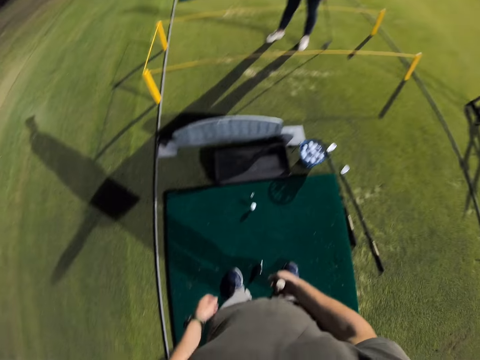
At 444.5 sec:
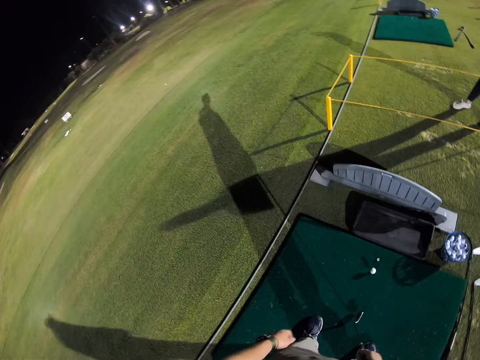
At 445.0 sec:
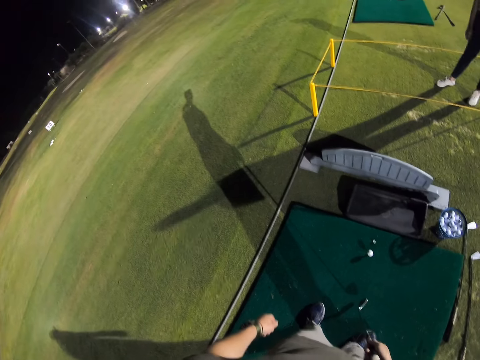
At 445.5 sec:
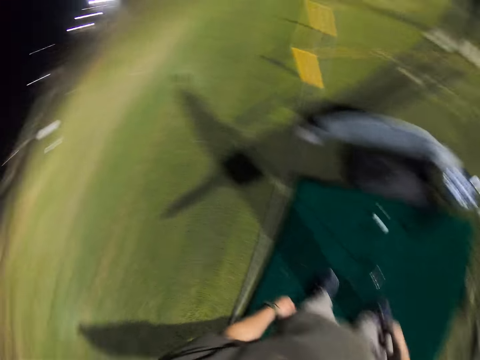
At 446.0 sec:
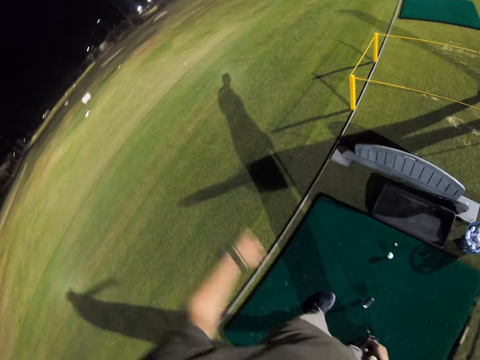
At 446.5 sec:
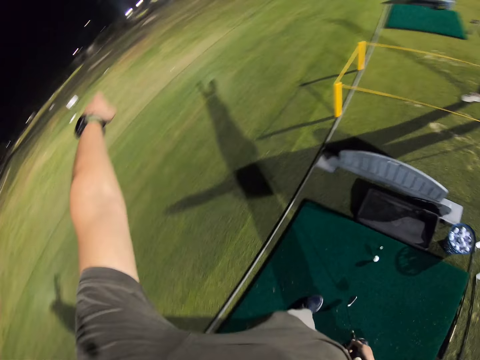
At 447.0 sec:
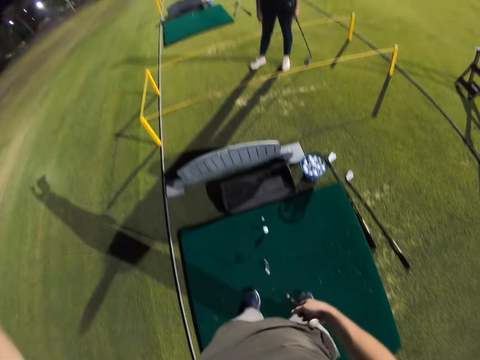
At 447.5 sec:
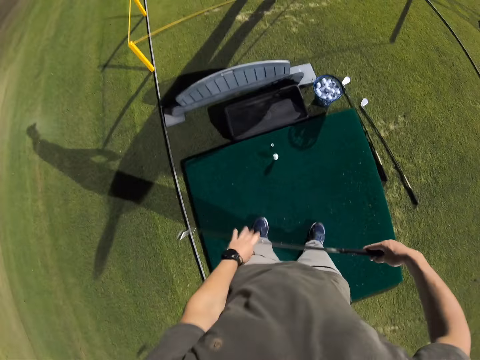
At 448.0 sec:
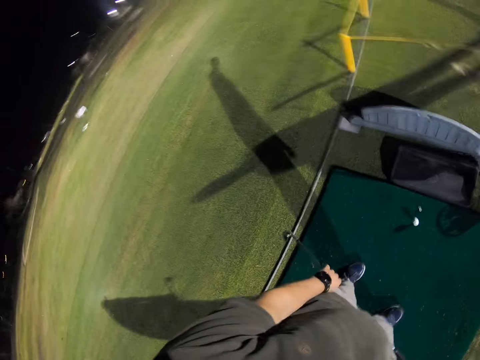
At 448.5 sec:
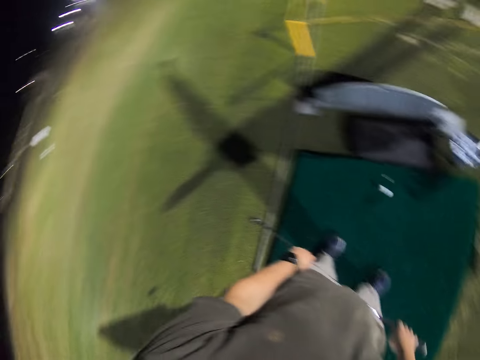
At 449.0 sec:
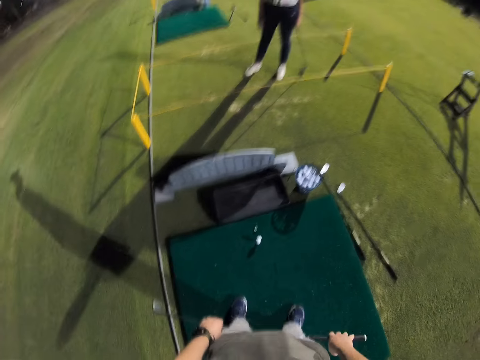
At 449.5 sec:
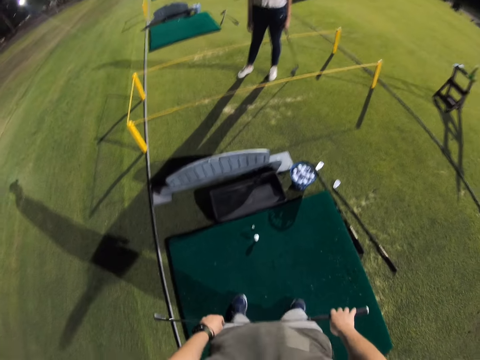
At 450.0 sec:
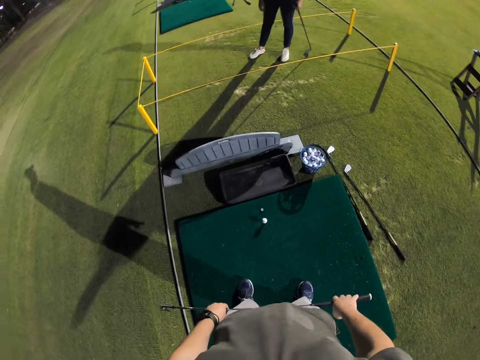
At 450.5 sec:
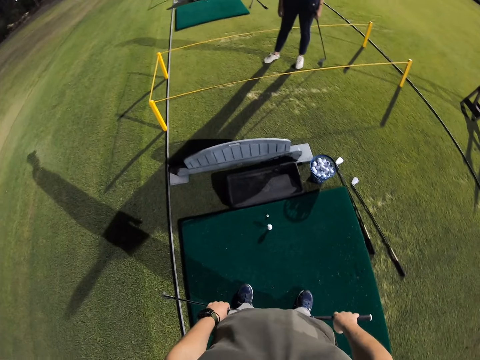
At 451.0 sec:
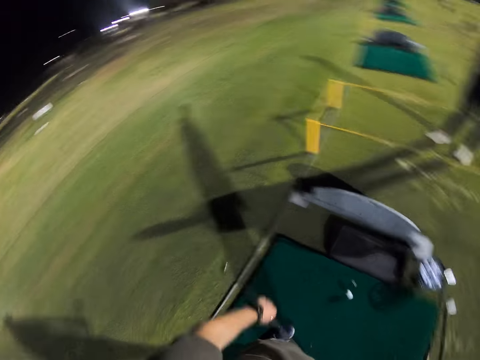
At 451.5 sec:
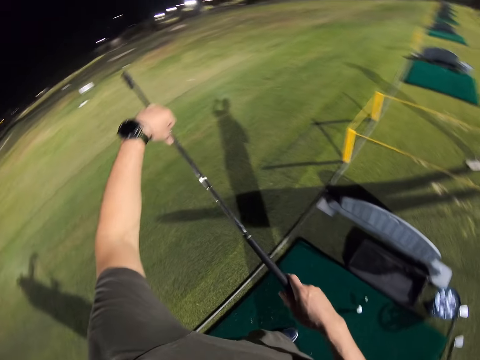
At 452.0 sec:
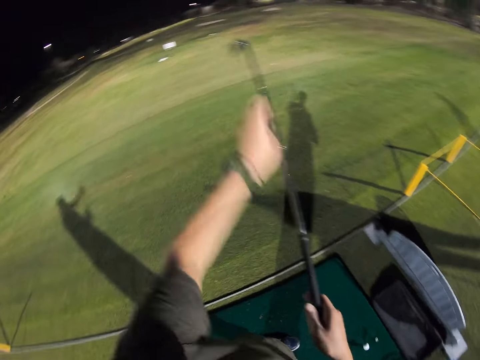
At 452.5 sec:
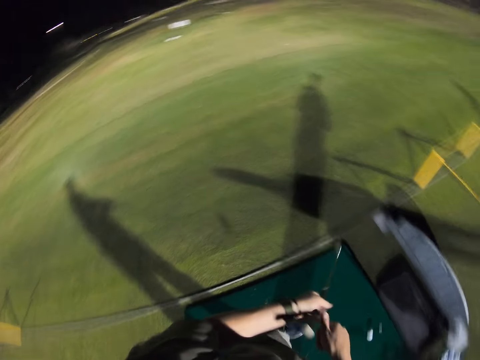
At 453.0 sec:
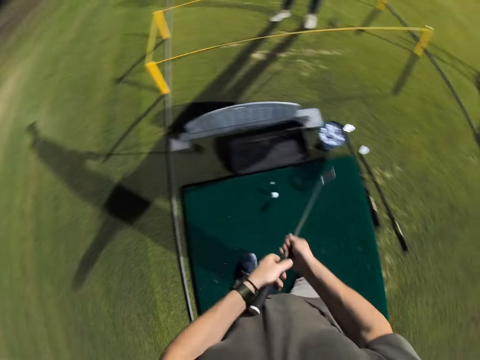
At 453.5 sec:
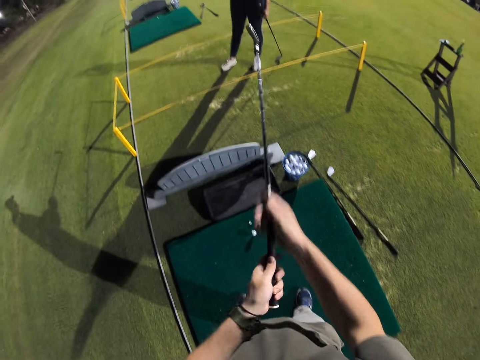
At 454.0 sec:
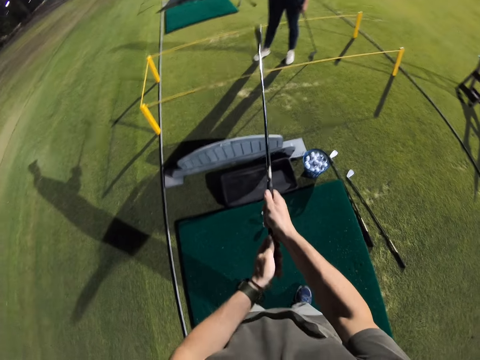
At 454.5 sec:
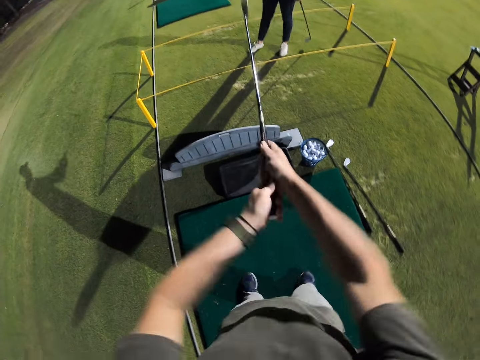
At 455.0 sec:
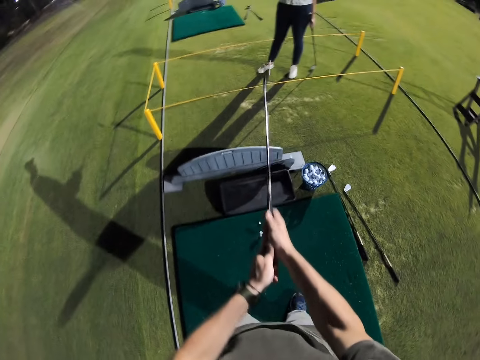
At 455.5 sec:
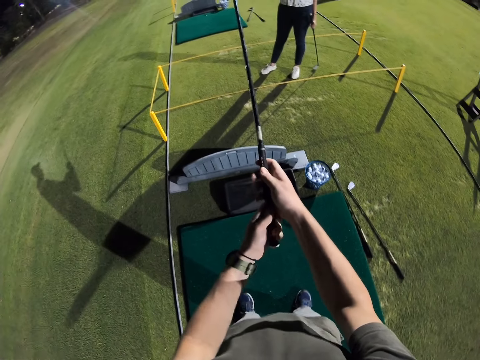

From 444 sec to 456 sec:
The camera wearer rotates the camera. They point a finger at a distance. They hold a putter with both hands. They rotate the camera.

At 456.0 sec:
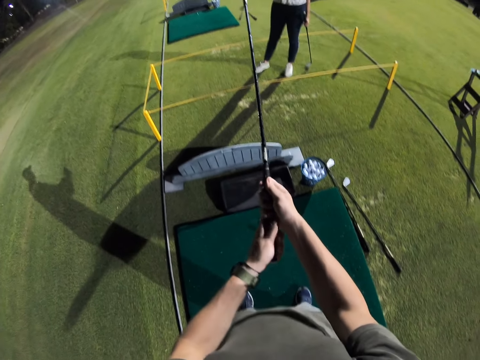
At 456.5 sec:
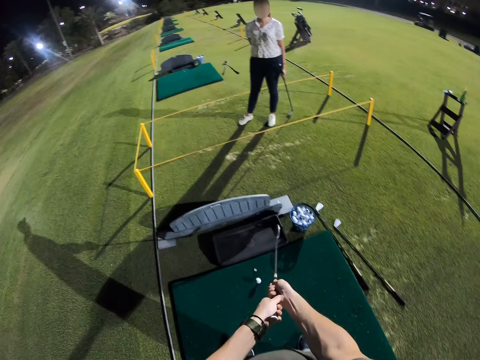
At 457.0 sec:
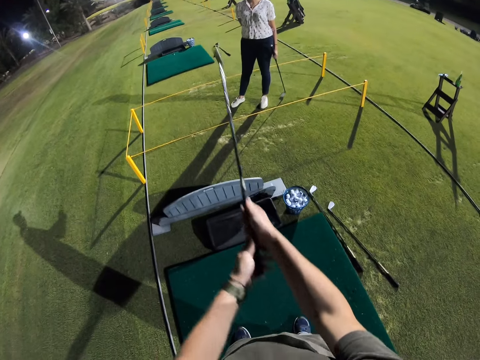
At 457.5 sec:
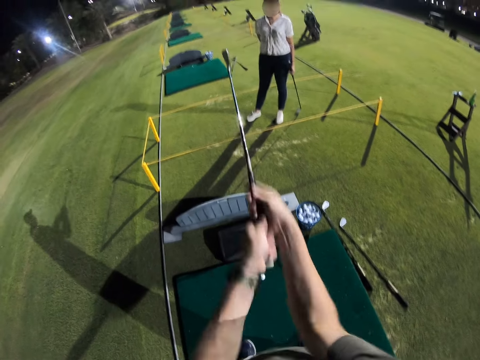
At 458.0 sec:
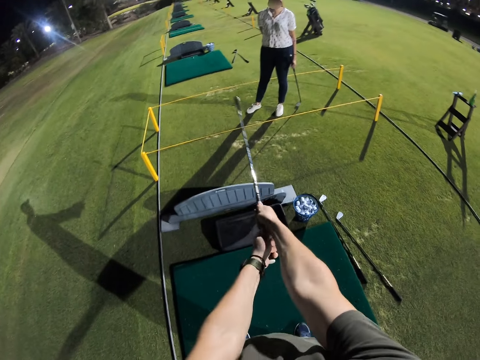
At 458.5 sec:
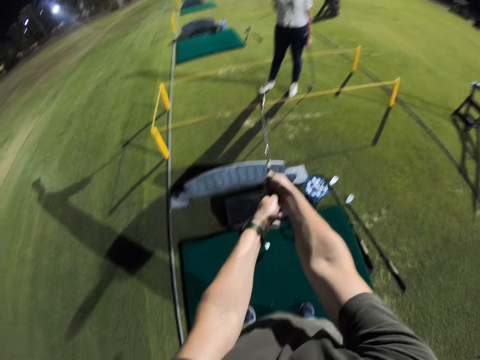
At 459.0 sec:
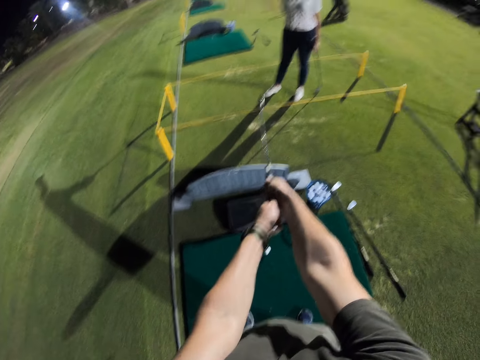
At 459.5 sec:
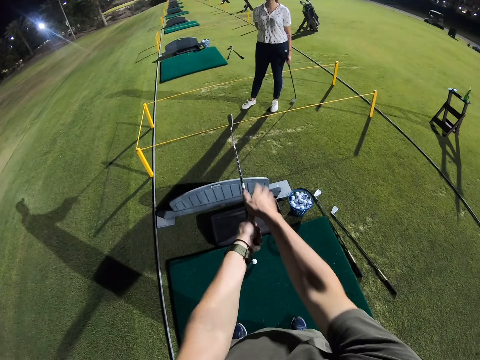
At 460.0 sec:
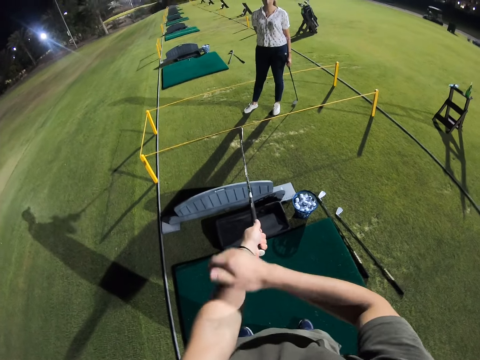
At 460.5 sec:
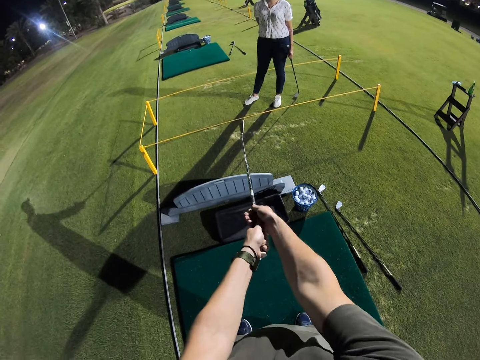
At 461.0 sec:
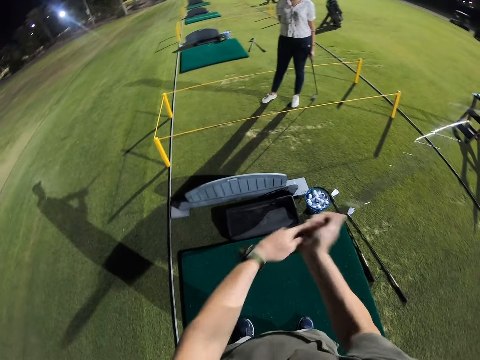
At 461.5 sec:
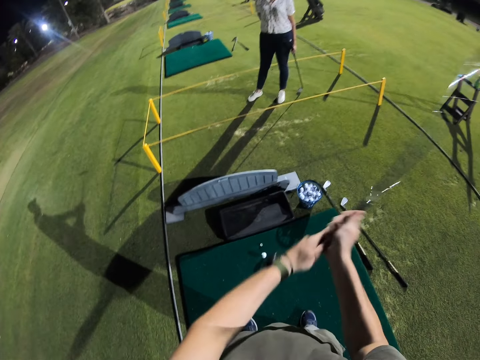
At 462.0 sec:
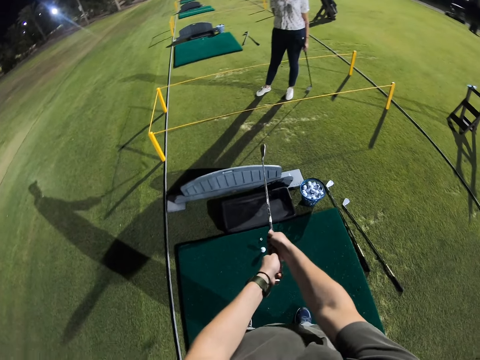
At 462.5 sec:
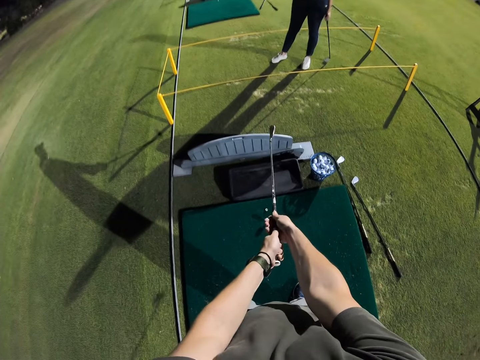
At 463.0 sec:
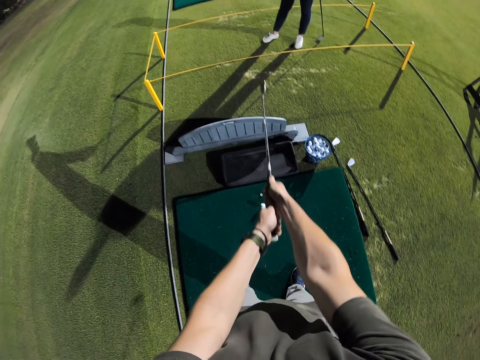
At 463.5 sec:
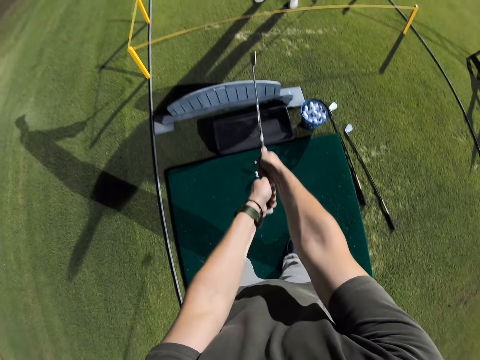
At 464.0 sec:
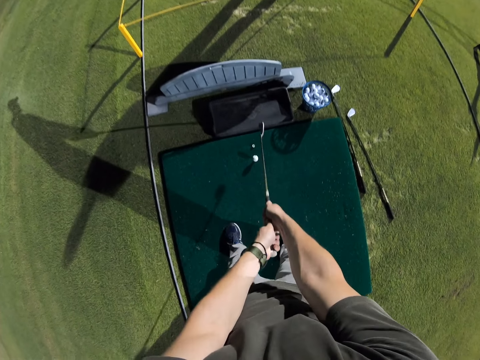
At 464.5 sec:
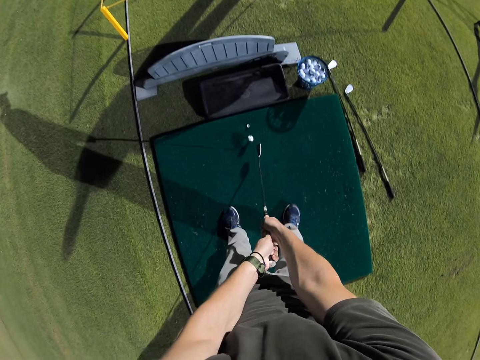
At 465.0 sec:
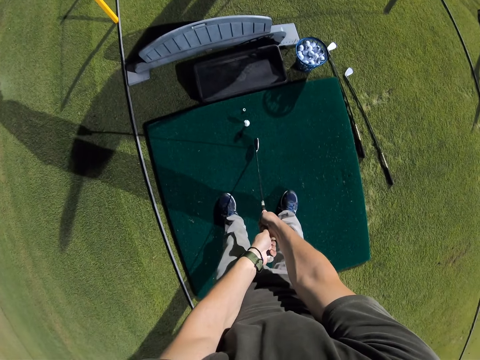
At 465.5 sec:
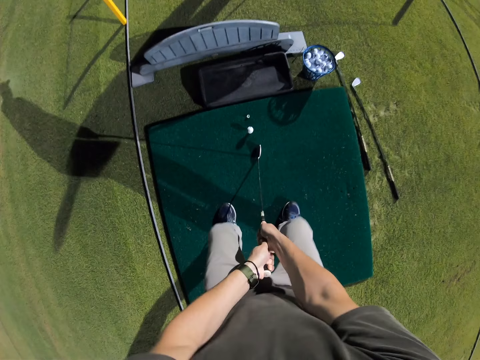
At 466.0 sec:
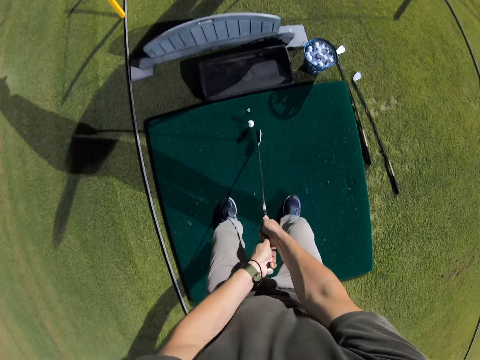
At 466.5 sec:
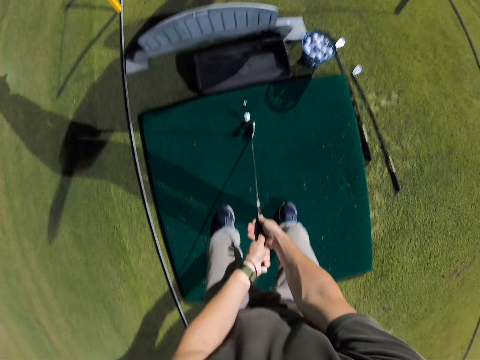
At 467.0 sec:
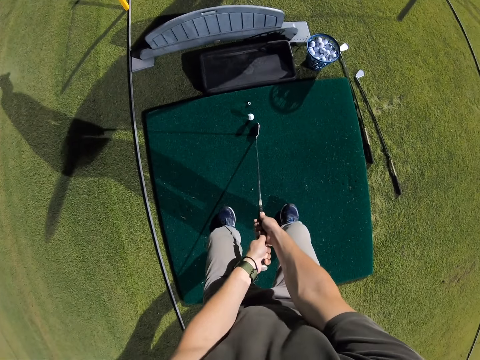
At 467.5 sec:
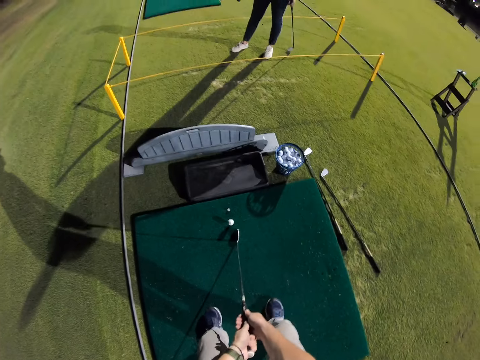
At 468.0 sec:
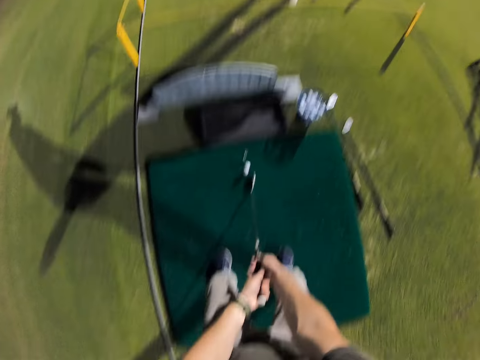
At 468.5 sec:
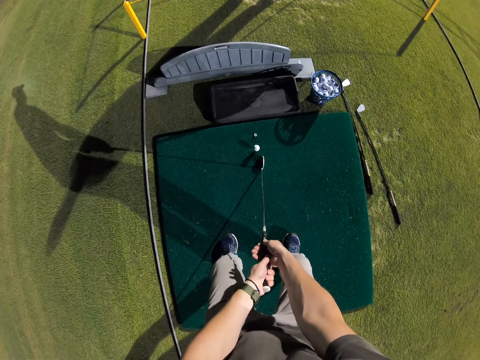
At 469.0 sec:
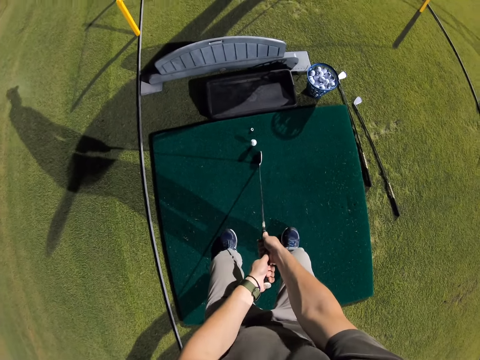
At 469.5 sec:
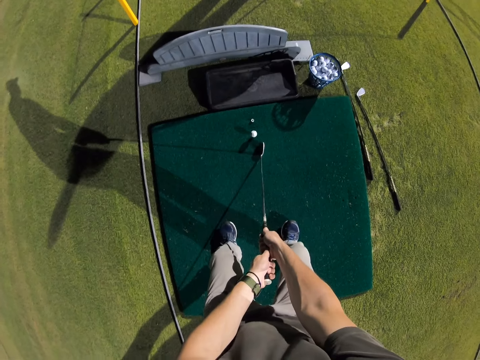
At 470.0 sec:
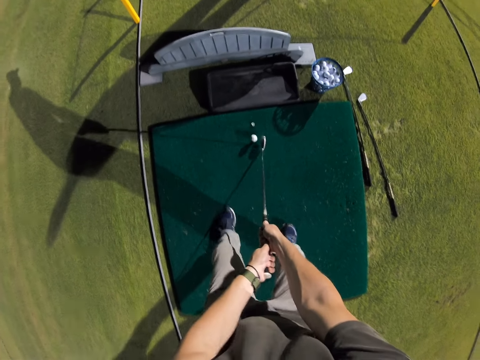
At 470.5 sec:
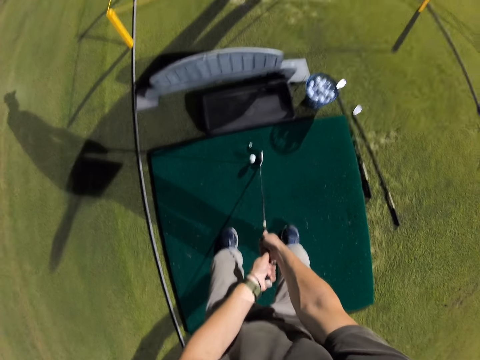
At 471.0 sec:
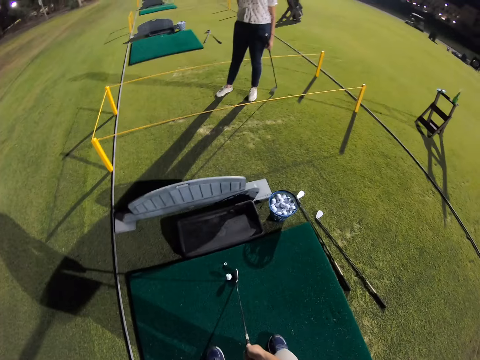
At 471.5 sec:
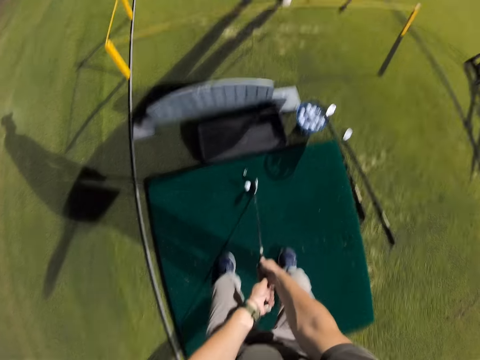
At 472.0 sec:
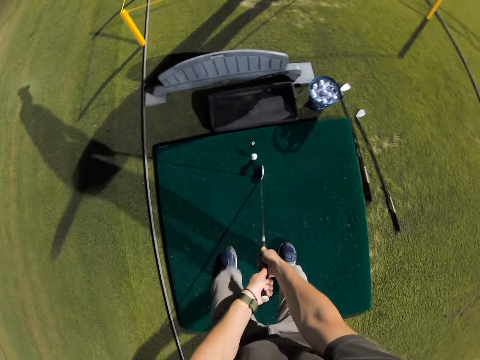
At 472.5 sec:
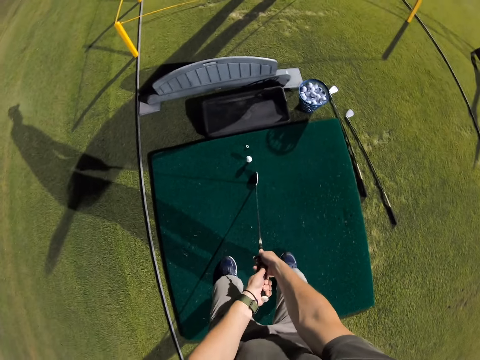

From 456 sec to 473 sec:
The camera wearer holds the putter up and down. They bend their knees. They rotate the camera.
